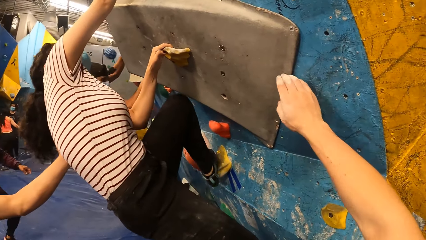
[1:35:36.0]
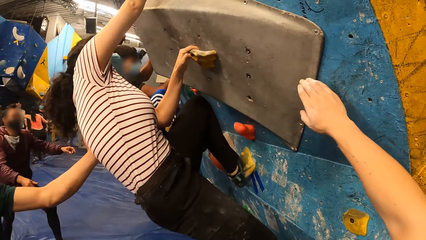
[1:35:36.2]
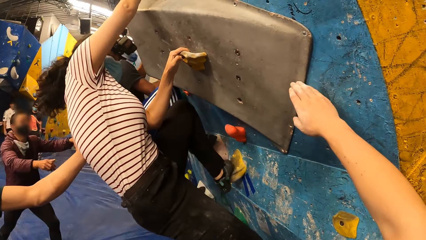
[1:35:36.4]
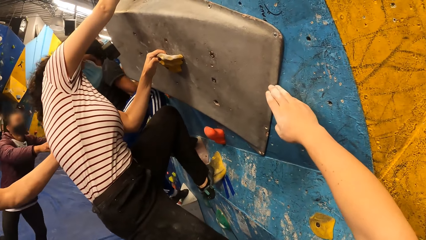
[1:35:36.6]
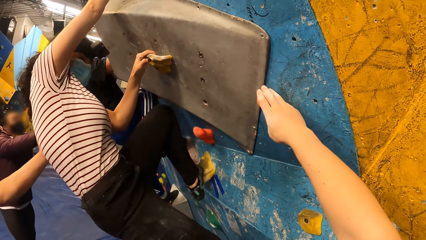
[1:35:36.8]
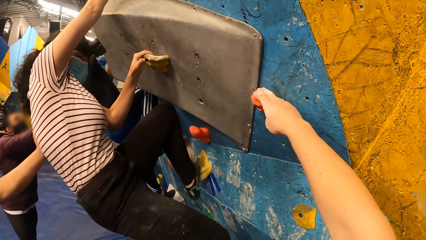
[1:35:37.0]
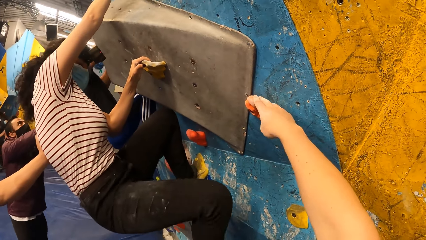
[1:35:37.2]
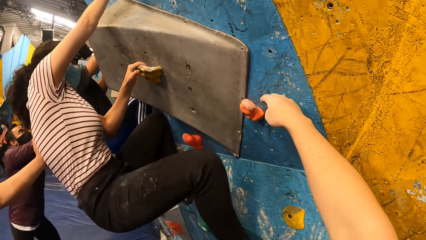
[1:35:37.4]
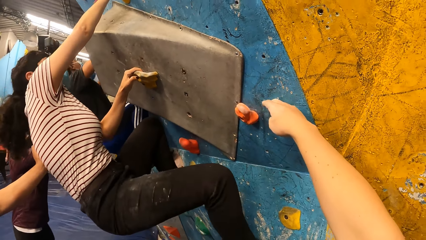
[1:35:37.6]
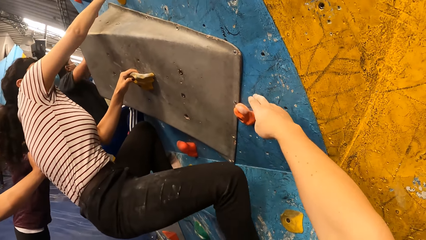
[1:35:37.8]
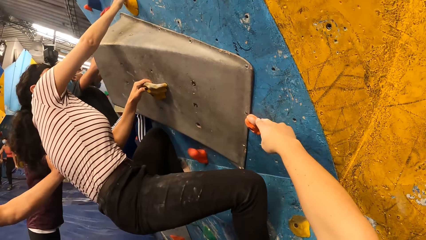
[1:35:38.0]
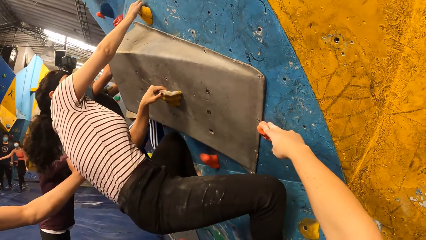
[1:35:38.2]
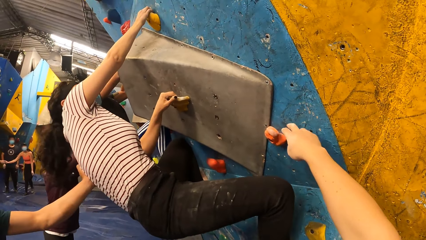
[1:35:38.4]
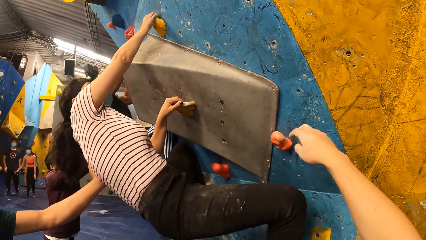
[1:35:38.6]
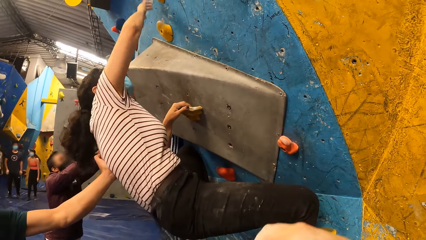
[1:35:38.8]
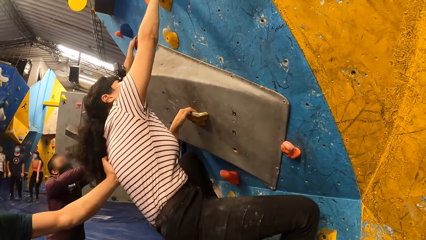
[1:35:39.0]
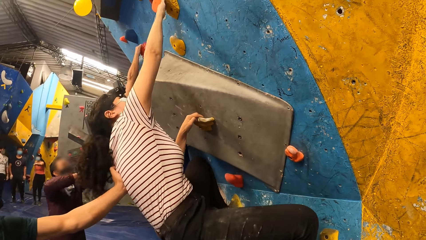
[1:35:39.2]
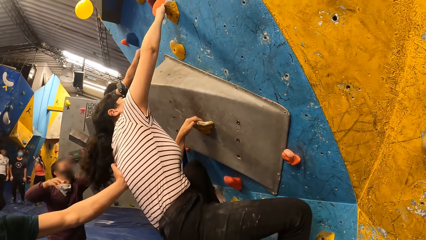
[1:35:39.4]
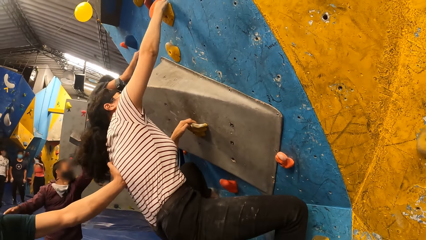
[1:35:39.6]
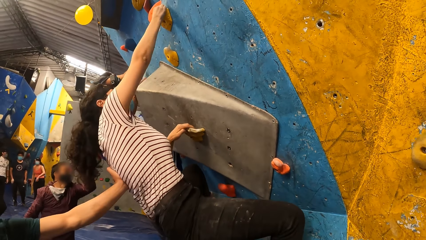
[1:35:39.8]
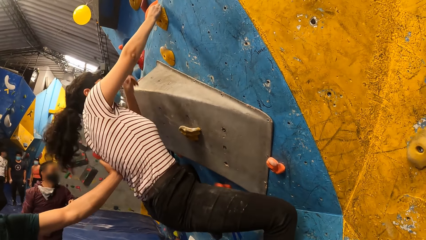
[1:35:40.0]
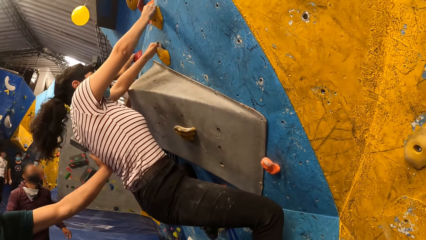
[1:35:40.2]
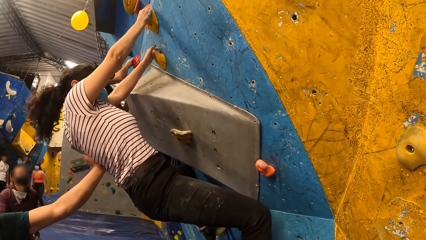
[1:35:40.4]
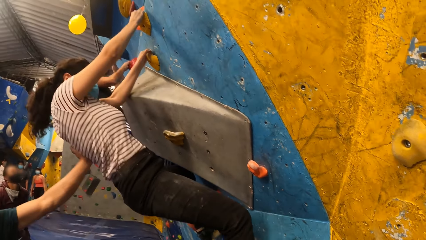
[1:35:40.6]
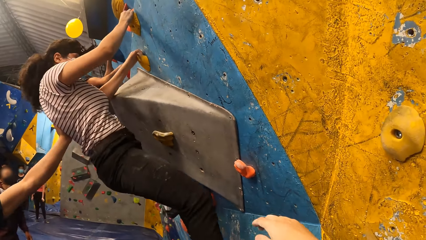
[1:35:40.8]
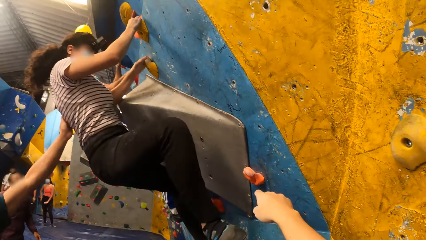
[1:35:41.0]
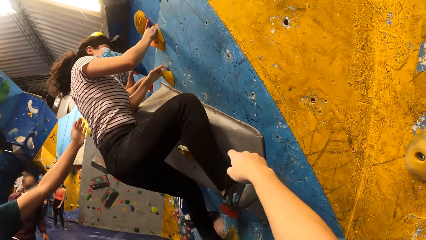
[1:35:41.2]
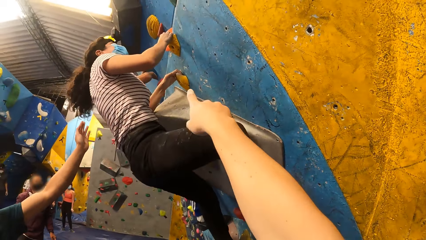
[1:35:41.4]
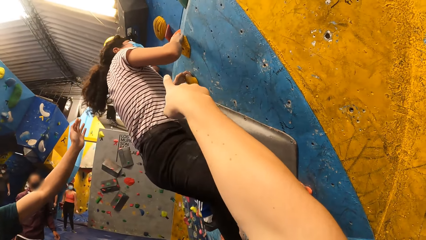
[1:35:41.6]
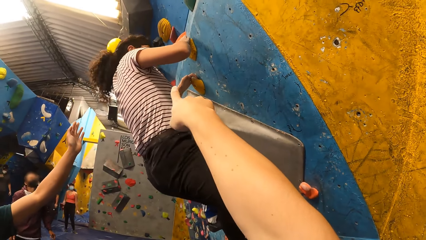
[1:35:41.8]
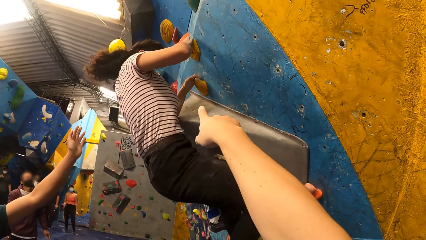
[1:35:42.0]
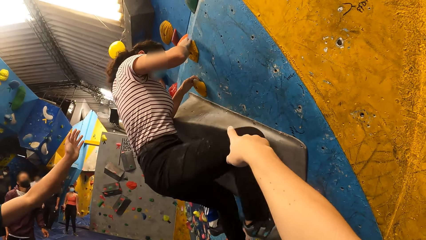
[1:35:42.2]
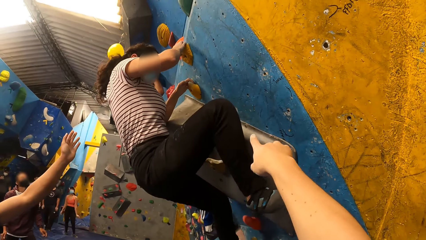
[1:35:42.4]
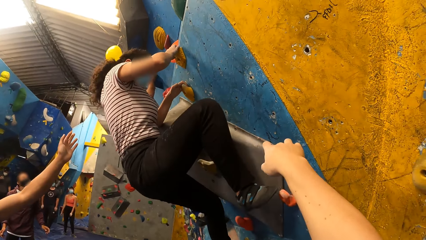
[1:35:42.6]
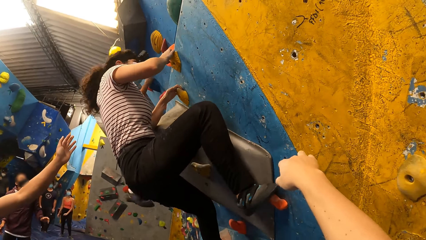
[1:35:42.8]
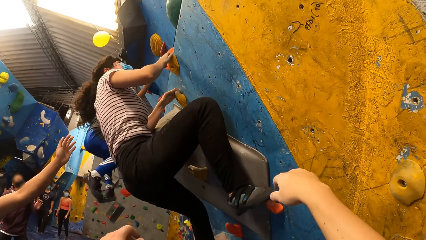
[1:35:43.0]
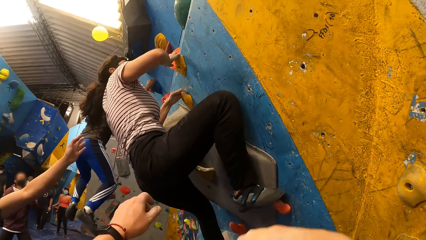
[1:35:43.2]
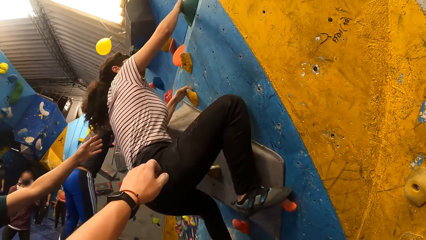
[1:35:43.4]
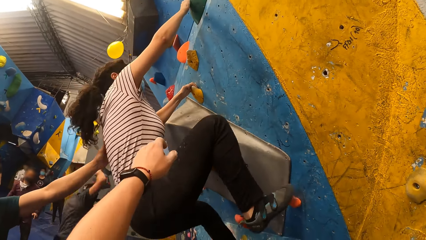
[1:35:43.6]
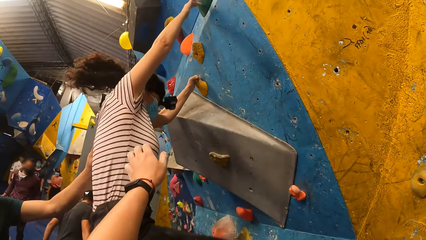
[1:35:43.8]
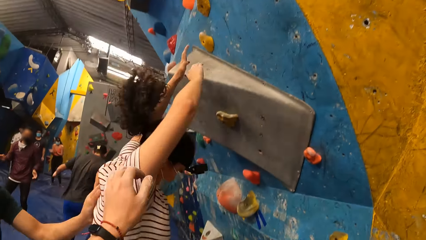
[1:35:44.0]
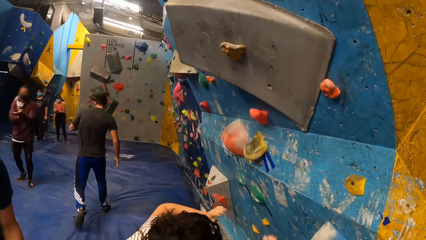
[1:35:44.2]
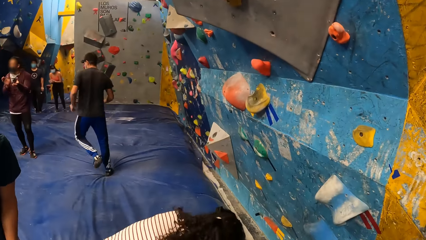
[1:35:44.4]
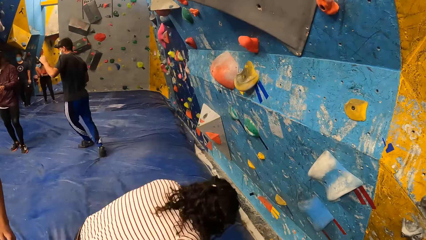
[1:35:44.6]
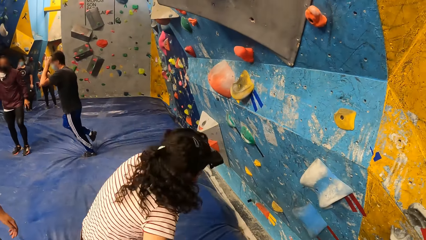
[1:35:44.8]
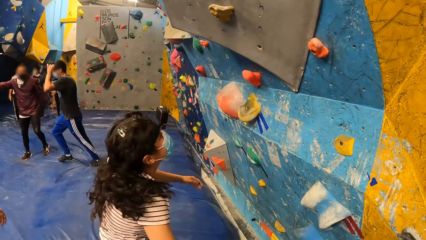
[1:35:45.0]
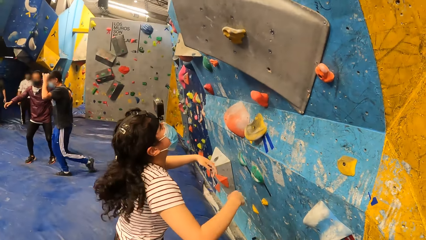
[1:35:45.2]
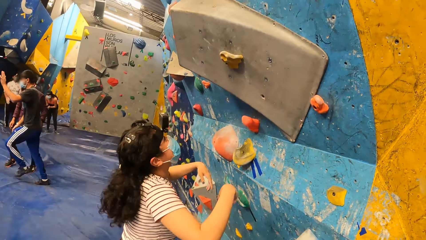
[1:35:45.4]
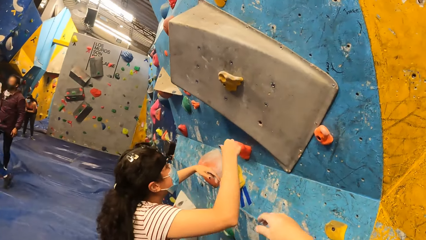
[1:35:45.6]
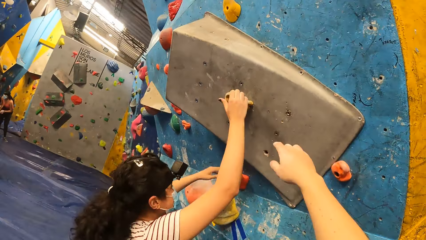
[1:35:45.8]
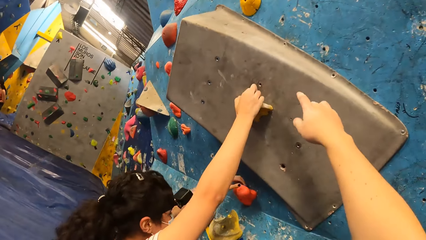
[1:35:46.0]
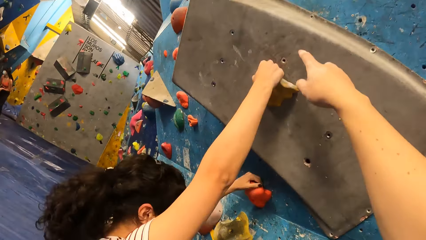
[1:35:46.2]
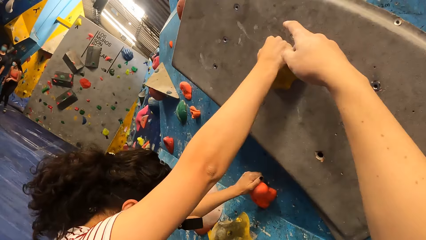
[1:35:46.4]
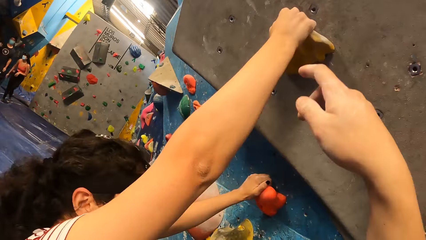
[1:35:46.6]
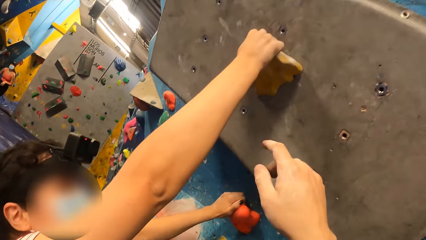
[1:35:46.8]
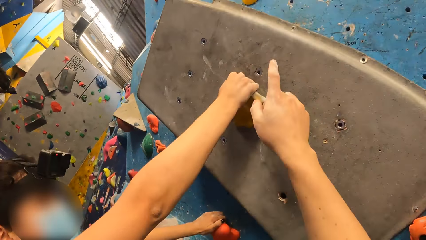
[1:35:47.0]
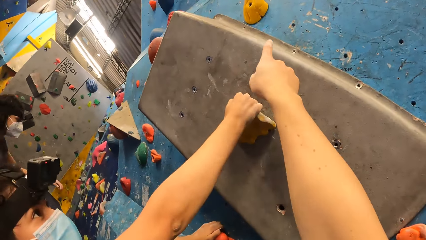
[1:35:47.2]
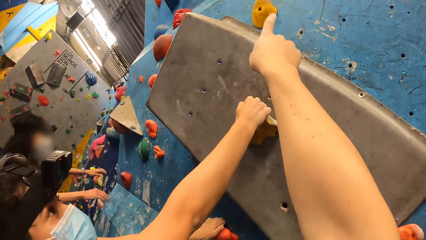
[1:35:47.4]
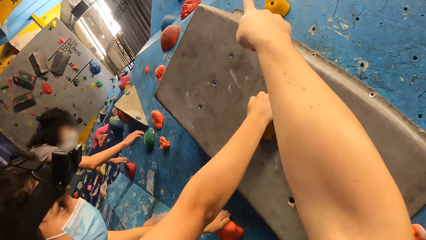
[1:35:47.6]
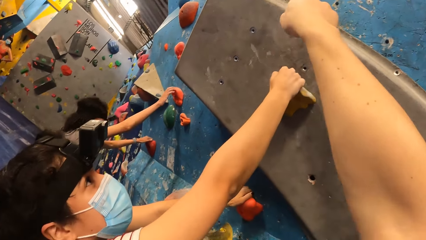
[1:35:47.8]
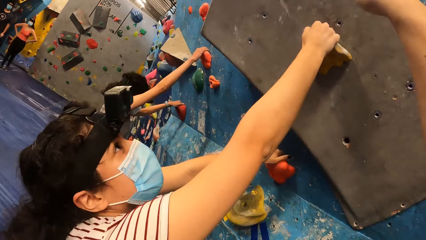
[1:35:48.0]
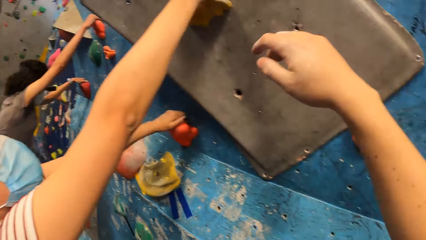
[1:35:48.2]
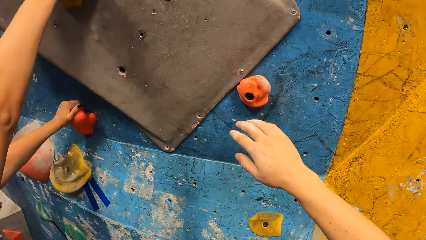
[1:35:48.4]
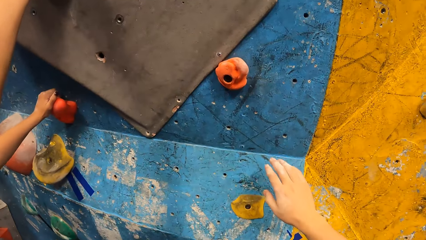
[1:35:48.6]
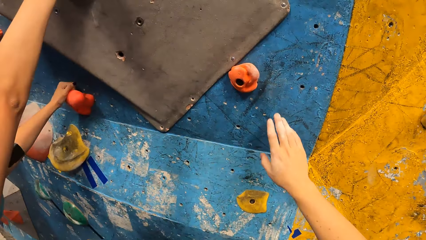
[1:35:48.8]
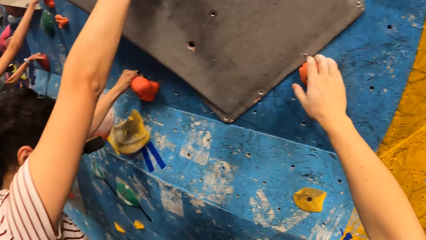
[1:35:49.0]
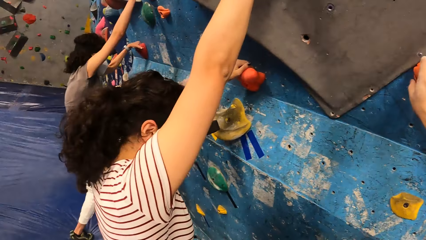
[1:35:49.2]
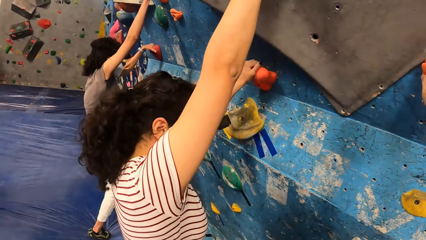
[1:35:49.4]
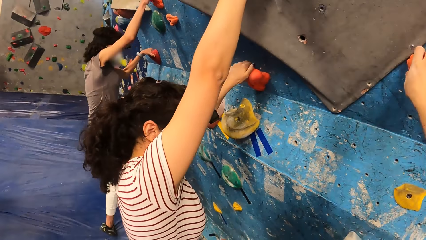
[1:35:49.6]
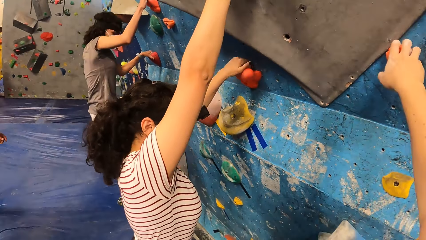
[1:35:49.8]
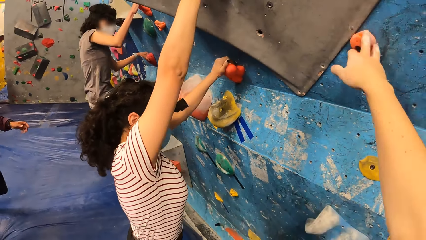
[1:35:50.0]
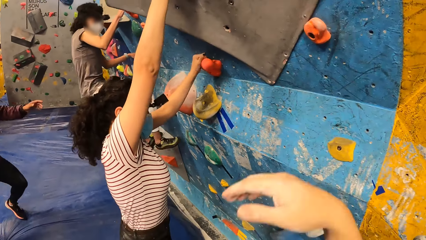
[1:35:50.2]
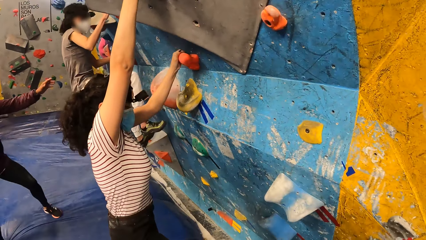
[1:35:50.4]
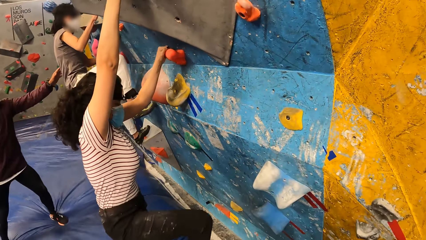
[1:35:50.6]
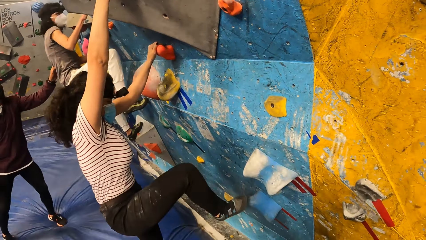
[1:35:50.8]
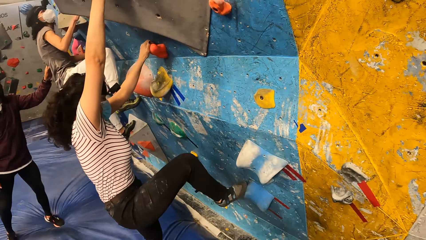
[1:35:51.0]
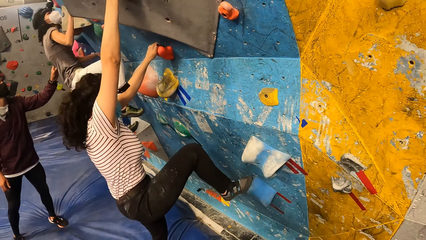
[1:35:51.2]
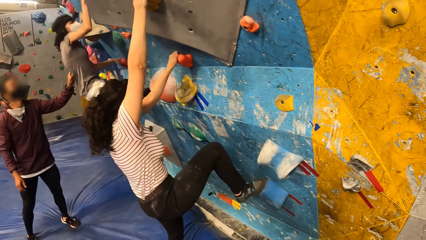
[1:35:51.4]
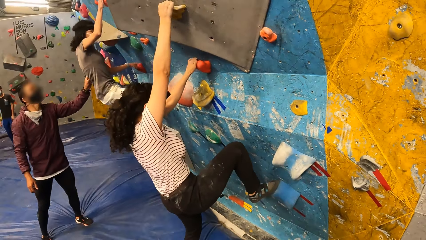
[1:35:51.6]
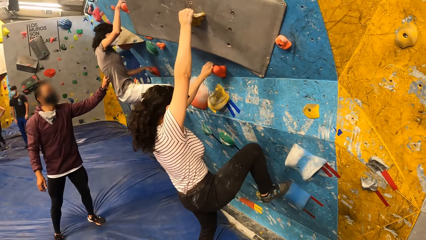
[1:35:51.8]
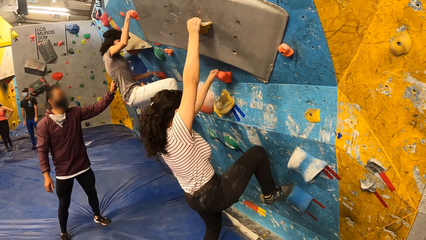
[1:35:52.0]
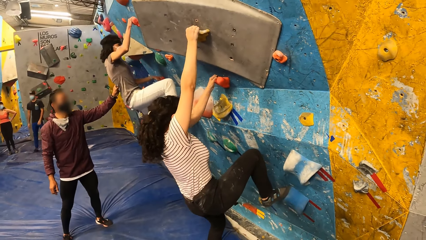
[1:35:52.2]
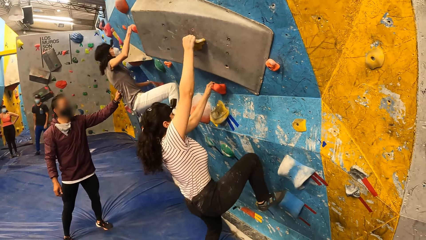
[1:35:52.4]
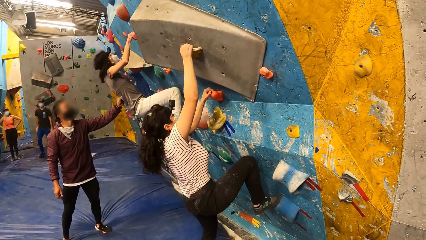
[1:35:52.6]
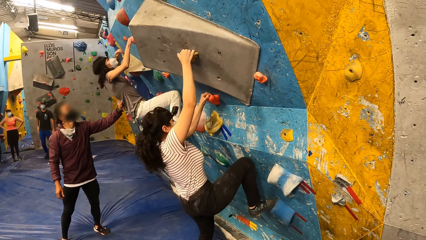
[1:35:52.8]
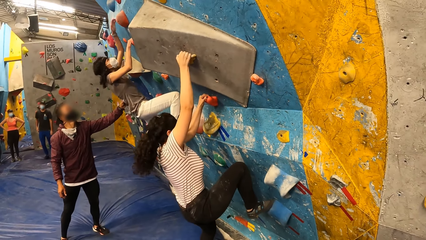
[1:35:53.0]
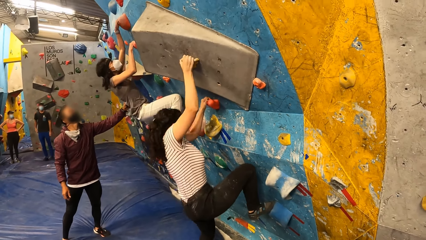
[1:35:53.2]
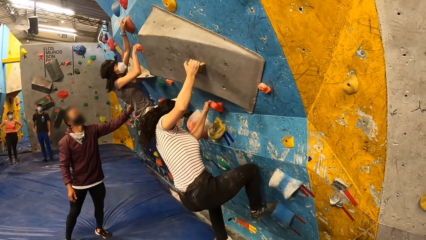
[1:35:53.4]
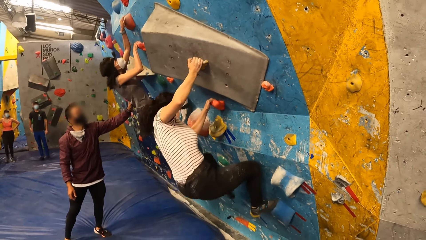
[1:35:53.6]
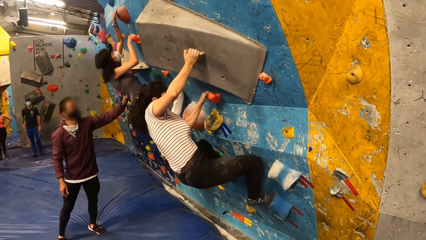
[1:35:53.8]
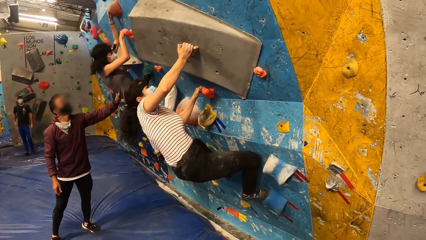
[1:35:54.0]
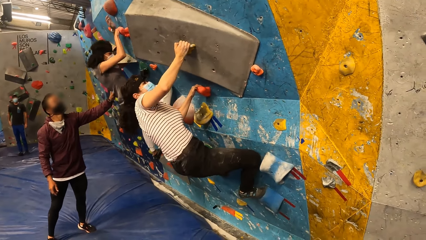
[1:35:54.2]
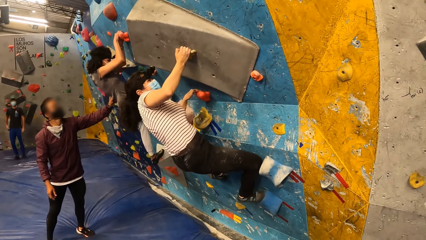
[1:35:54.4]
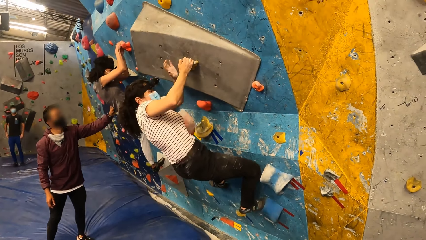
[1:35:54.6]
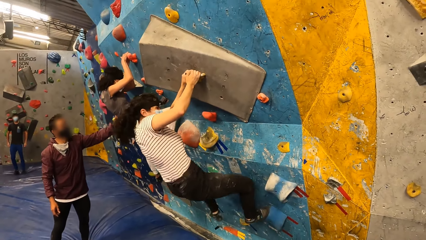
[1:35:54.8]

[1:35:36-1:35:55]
The camera wearer touches the wall with his right hand. He holds a boulder stone. A woman looks around. A man interacts with another man. Another man looks around. The woman moves a hand. The camera wearer looks around. The woman uses gestures. The camera wearer uses gestures. The woman moves around and claps hands. The camera wearer stretches a hand. A second woman jumps on the floor. The camera wearer looks around. A third woman touches the wall with her hands. The camera wearer uses gestures. The second woman climbs a wall. A fourth woman climbs the wall. The first woman looks around. The camera wearer touches the wall with his right hand. He holds a boulder stone. The first man interacts with the fourth woman. The camera wearer looks around. The third woman climbs the wall. The first woman looks around.
